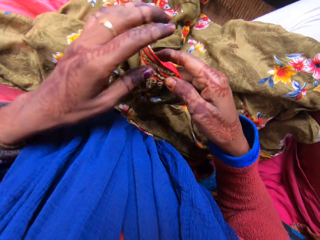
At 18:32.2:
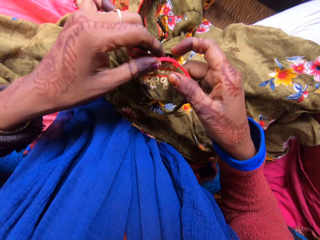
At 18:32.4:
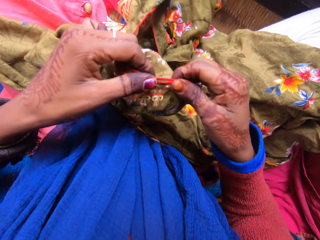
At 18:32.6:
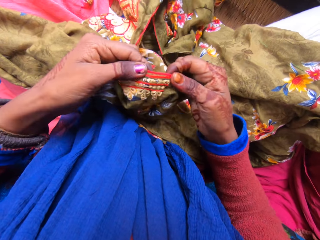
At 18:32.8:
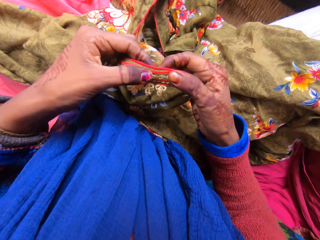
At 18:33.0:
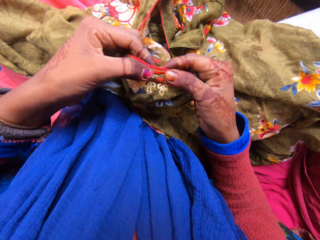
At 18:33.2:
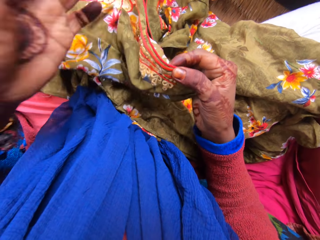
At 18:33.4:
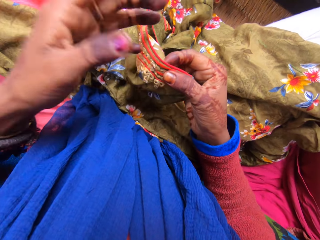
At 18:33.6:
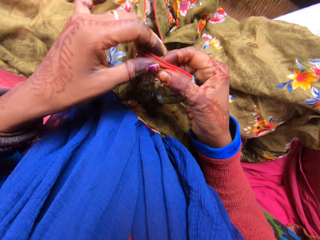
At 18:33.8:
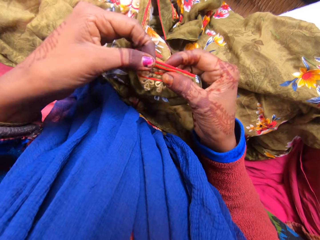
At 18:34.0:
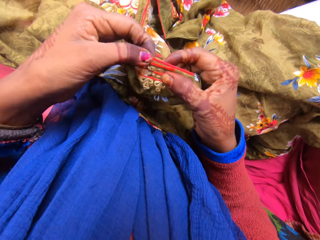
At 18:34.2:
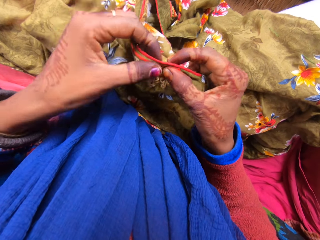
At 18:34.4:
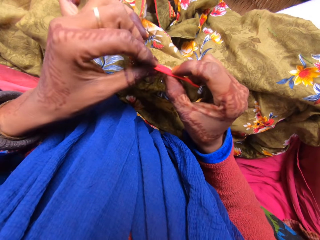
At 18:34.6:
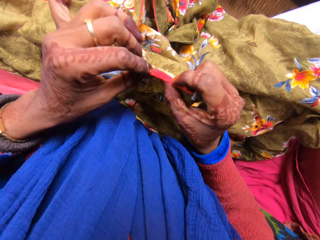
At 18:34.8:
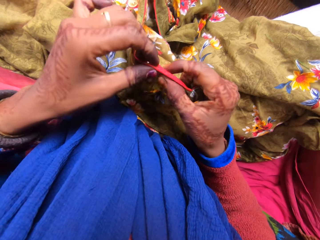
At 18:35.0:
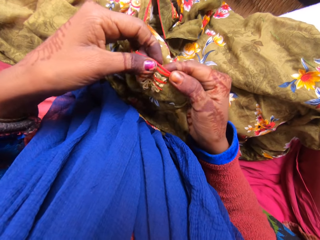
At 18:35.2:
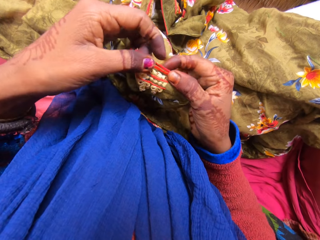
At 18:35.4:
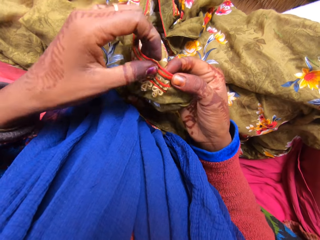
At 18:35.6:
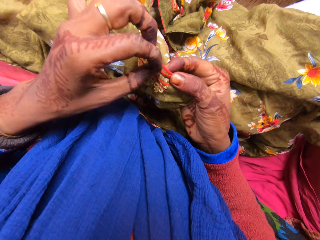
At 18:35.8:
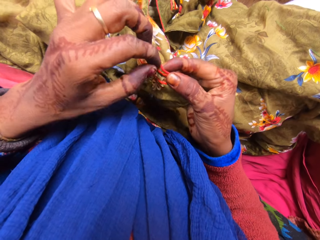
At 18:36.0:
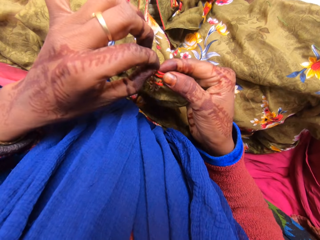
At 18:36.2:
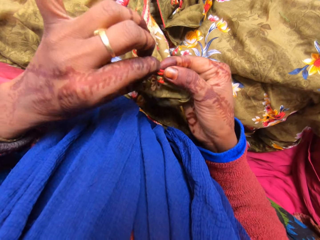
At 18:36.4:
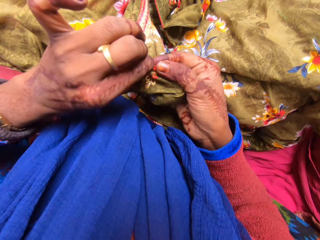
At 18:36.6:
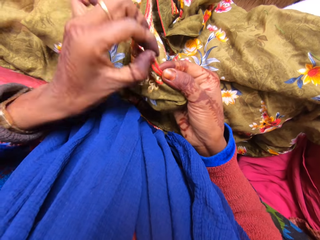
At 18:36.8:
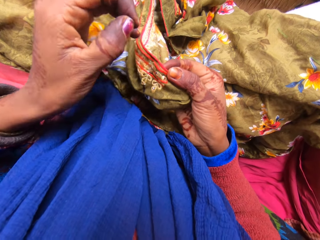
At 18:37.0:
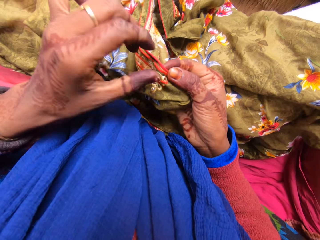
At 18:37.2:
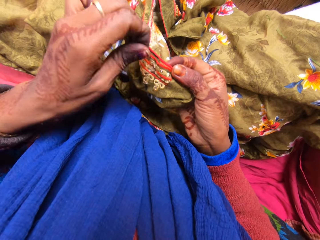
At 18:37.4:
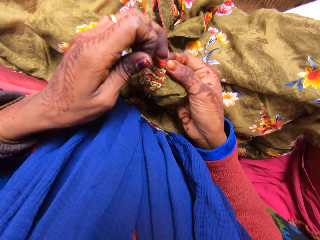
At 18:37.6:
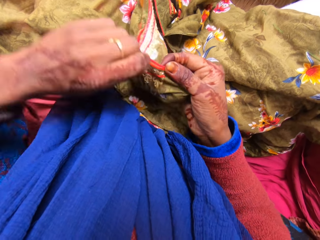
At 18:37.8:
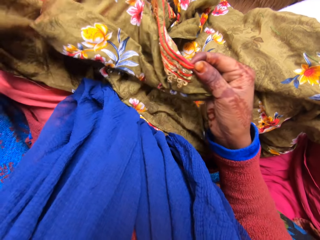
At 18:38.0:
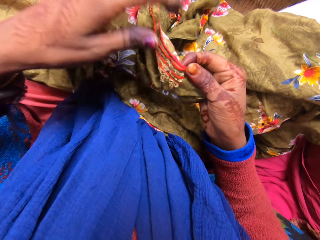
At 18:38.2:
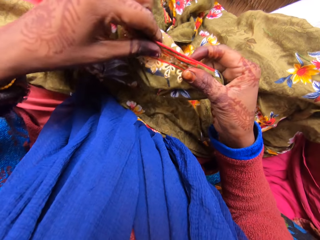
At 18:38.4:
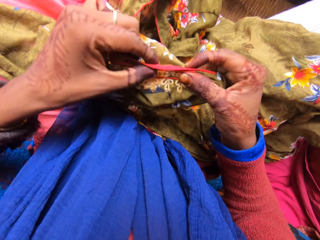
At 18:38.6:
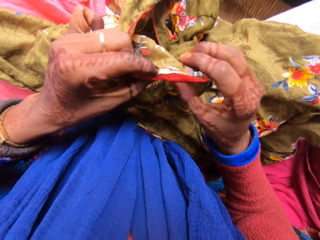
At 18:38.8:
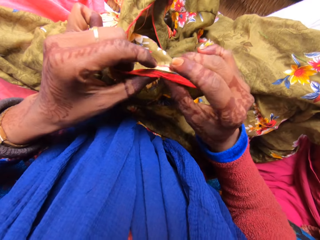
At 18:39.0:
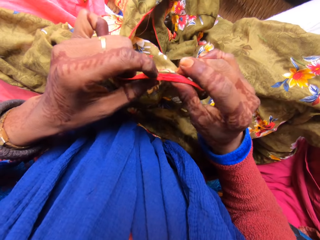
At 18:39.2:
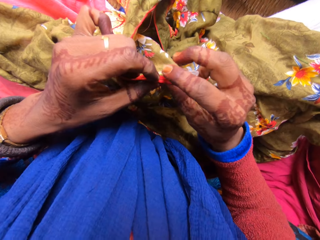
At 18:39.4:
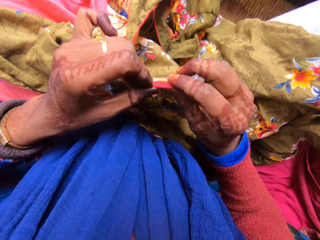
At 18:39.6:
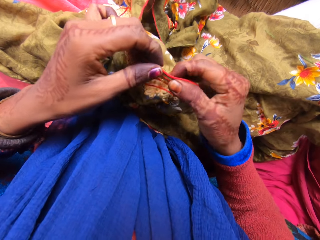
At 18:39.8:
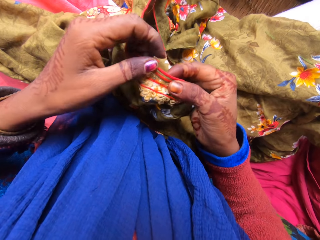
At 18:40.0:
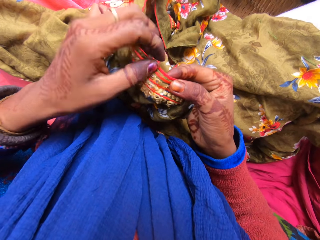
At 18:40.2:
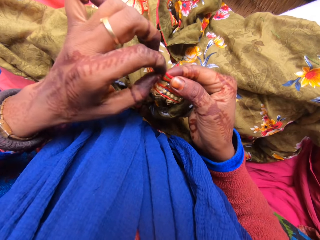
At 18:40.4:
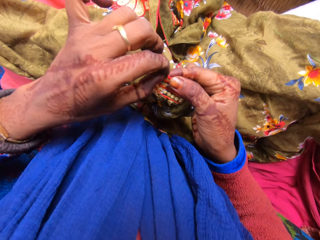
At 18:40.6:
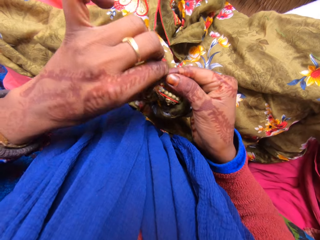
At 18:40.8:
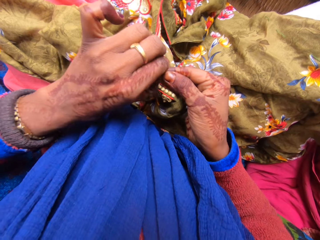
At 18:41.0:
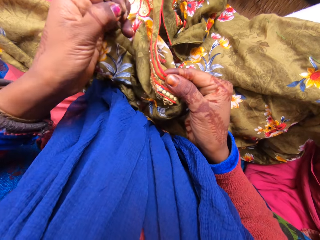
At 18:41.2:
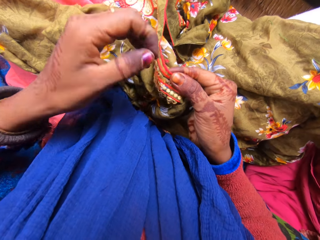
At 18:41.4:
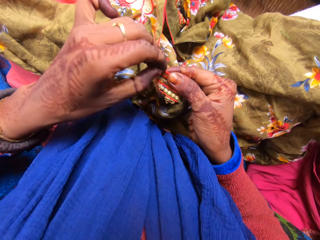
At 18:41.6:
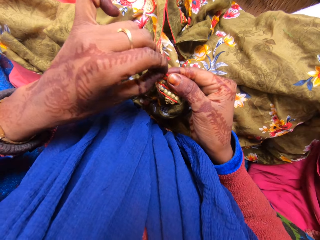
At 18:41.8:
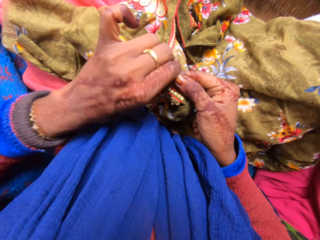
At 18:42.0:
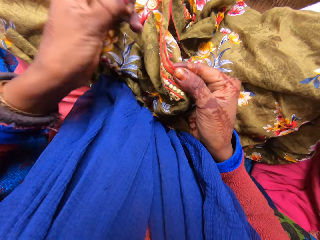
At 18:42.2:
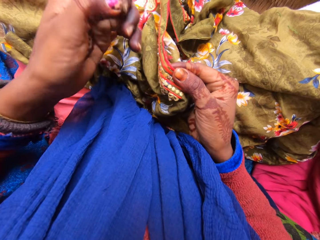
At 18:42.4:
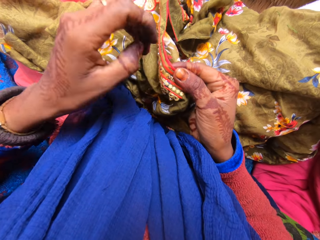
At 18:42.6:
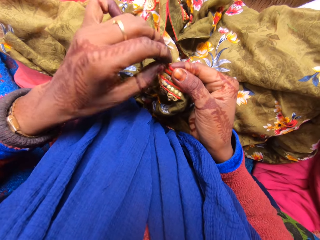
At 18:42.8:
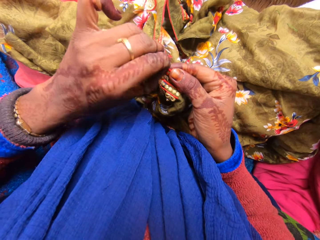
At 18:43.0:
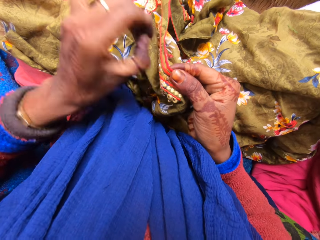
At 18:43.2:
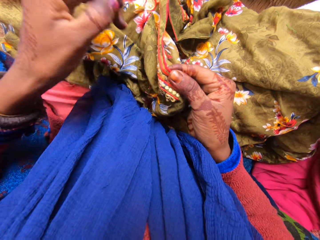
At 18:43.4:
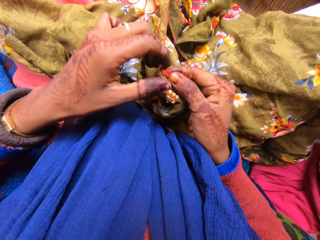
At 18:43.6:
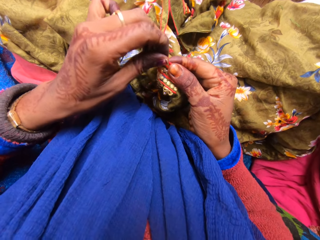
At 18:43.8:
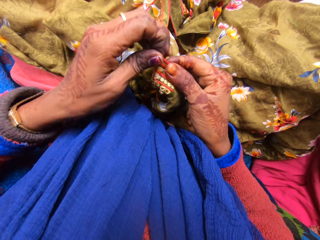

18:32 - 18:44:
The camera wearer turns the material on the other side. They look at the material. They look at the other side of the material. They remove the loose thread from the material. They hold the material with one hand. They hold the material with both hands. They remove the loose thread from the material.

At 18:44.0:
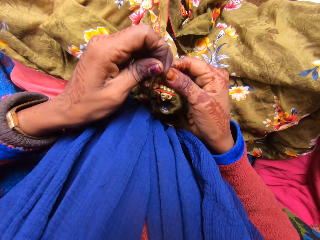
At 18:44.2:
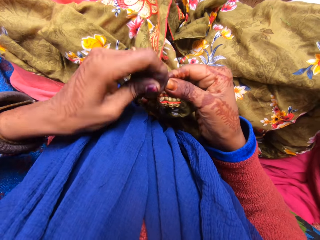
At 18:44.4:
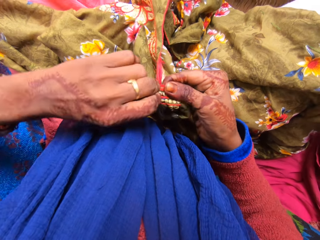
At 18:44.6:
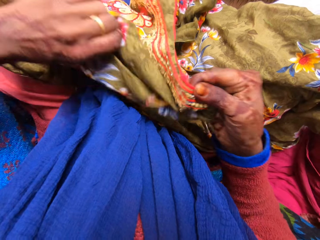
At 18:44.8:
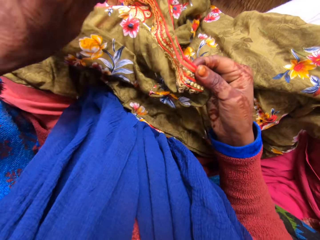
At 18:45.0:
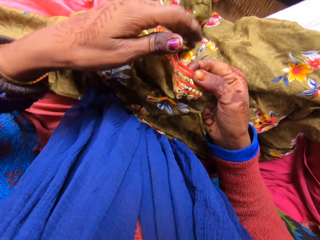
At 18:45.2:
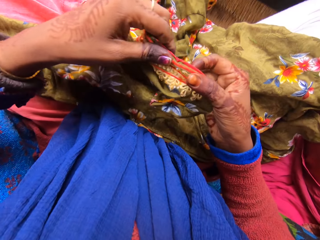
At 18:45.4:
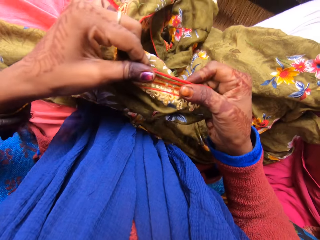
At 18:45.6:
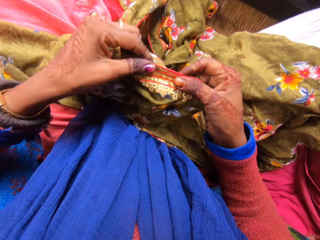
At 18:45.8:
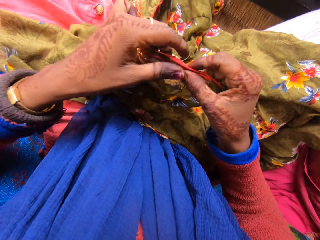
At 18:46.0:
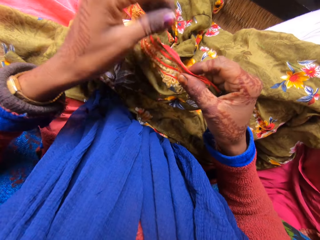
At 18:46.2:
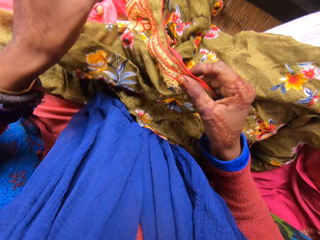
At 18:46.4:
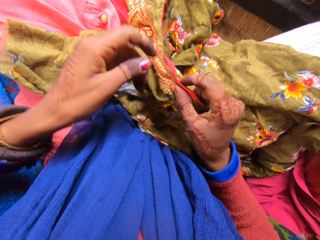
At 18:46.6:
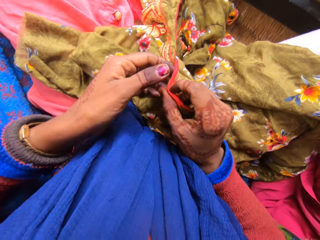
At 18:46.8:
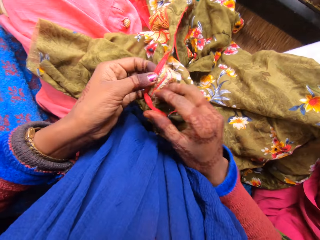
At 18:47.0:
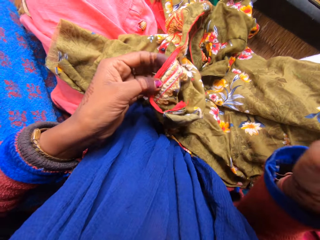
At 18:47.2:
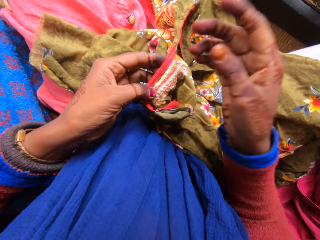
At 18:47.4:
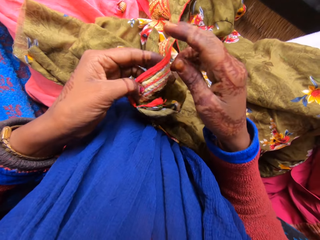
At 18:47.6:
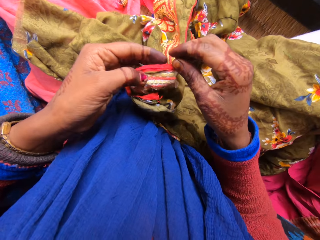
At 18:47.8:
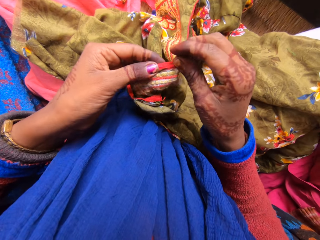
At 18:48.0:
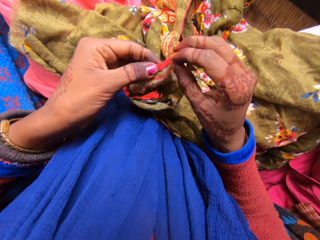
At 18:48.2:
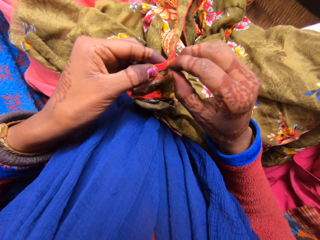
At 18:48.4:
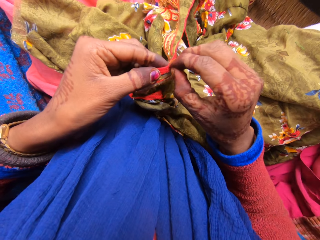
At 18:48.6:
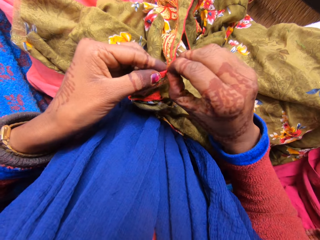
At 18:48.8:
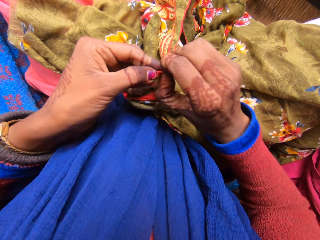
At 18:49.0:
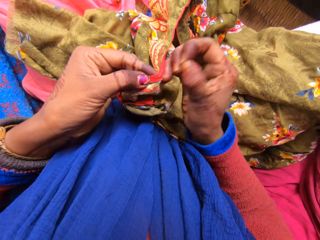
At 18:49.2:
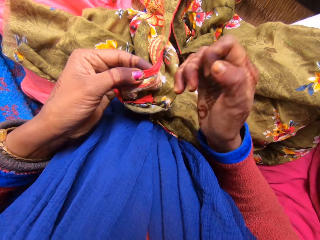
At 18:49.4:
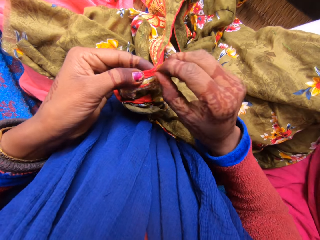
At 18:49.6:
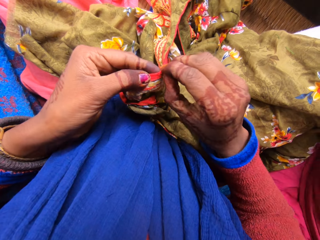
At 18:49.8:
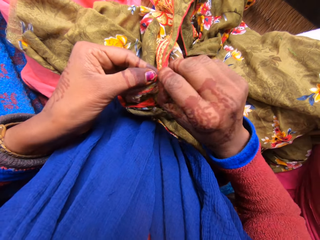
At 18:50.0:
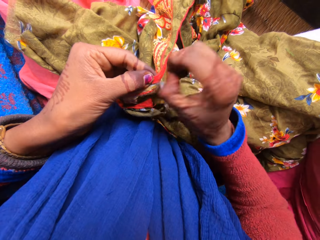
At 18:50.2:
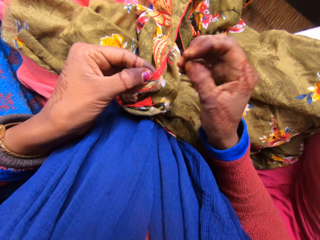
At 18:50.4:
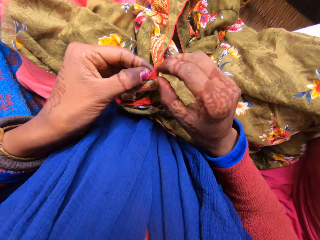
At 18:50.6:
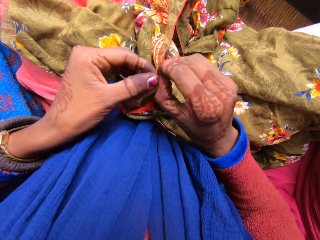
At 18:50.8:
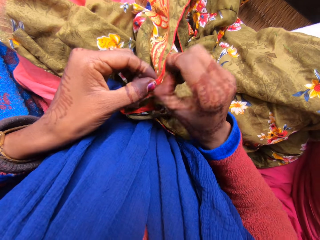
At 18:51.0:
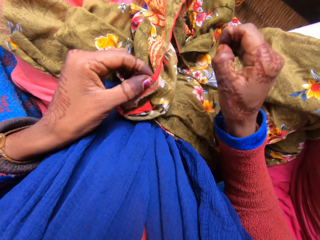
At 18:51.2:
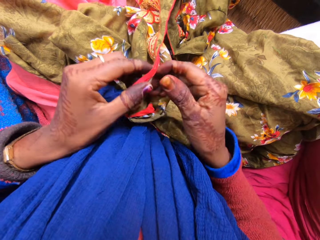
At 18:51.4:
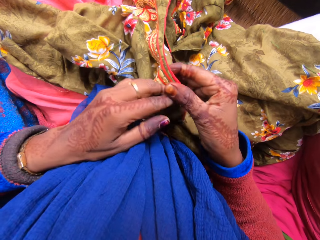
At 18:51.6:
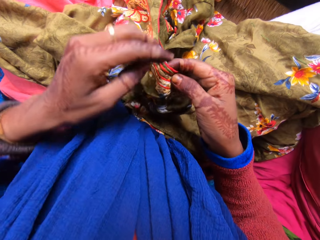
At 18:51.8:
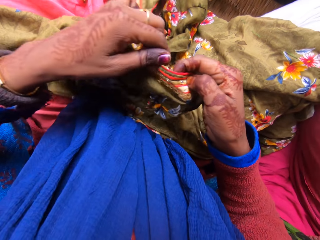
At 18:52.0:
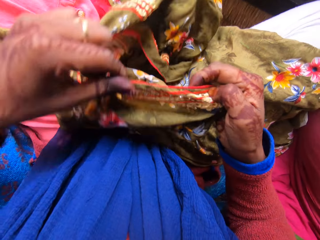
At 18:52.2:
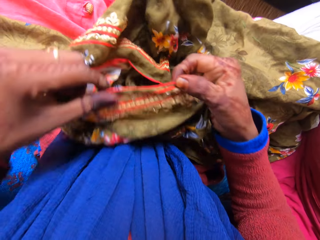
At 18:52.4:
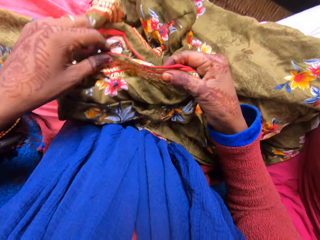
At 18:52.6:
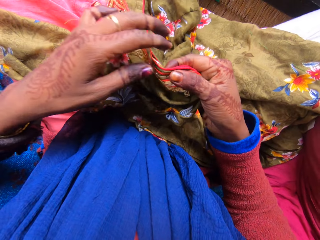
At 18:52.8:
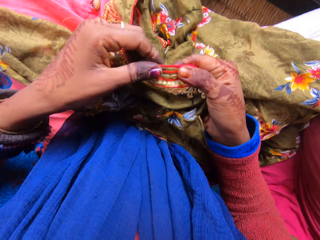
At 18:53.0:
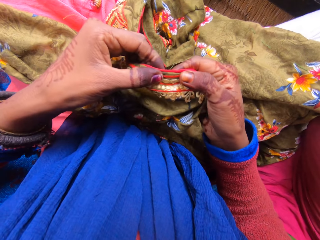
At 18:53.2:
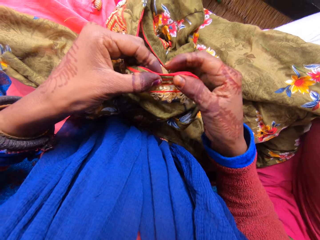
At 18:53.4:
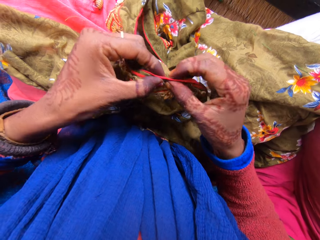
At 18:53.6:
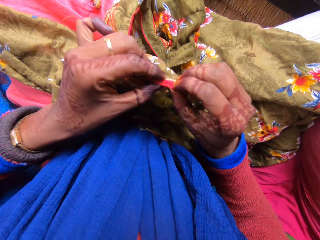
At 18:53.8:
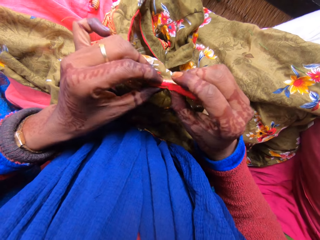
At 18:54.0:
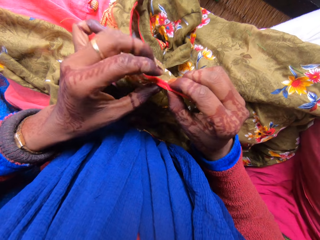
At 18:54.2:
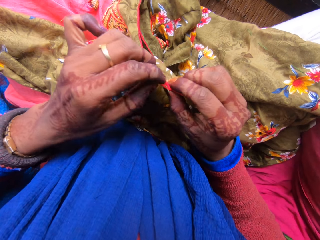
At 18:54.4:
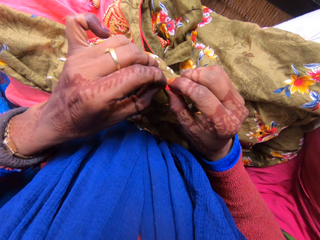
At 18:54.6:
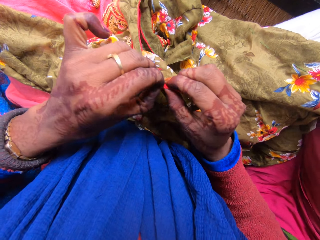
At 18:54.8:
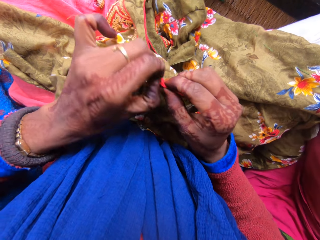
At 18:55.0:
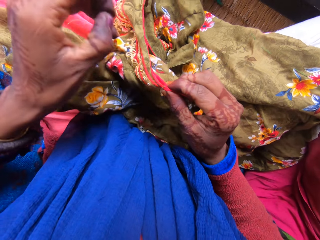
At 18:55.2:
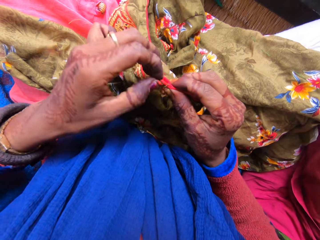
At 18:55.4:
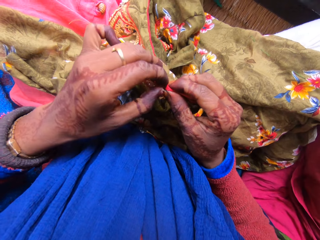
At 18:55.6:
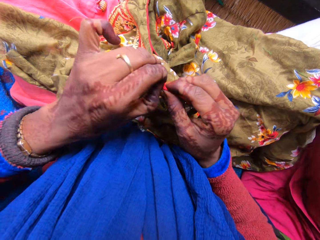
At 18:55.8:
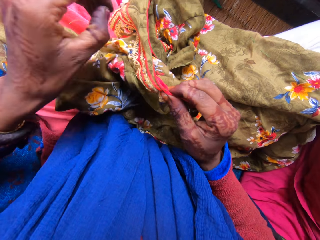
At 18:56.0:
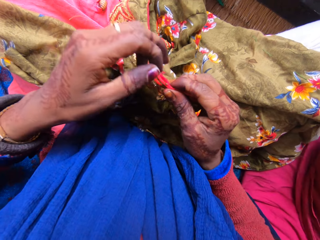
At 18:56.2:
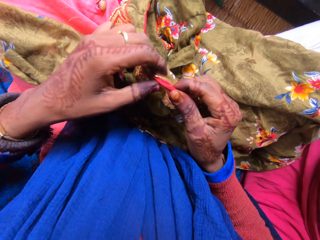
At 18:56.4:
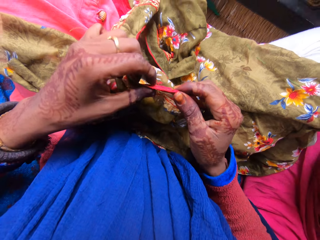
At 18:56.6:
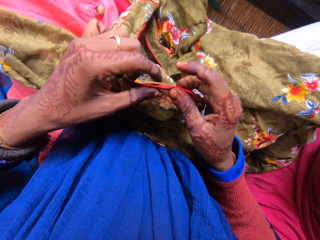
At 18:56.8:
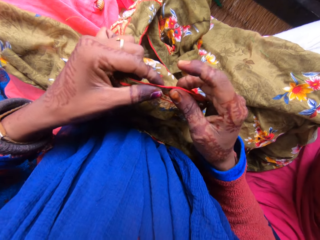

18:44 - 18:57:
The camera wearer pulls the loose thread from the material. He lifts his hand. He holds the material with both hands. He removes the loose thread from the material. He holds the material with both hands. He looks at the material. He removes the loose thread from the material.
